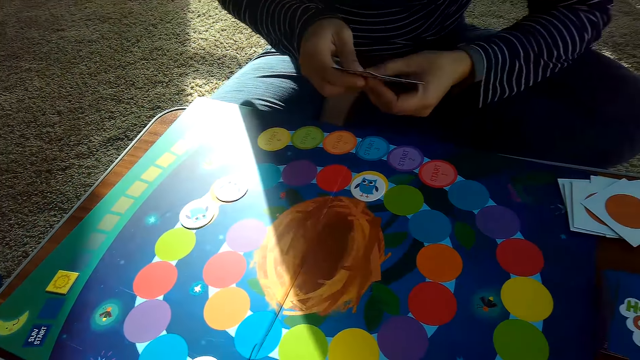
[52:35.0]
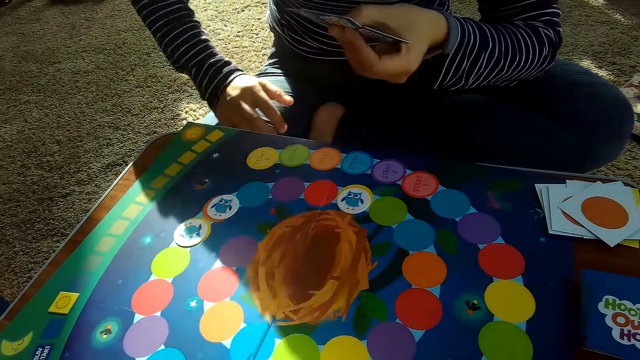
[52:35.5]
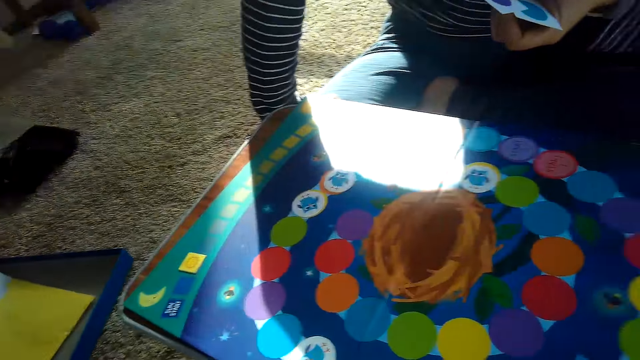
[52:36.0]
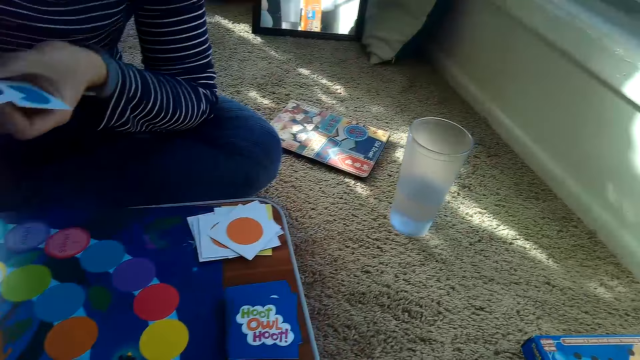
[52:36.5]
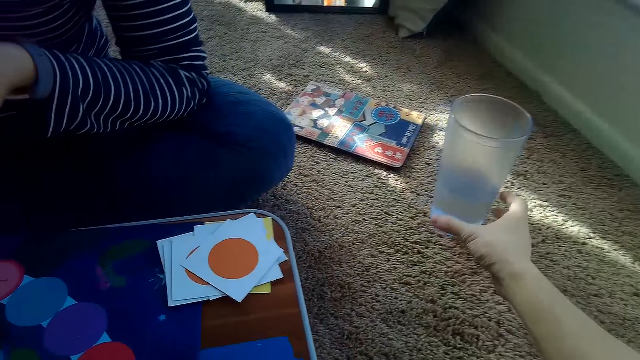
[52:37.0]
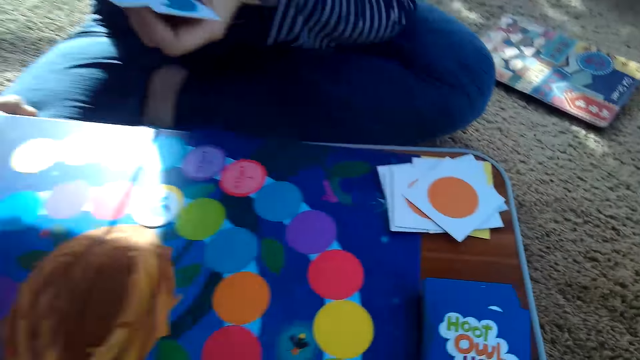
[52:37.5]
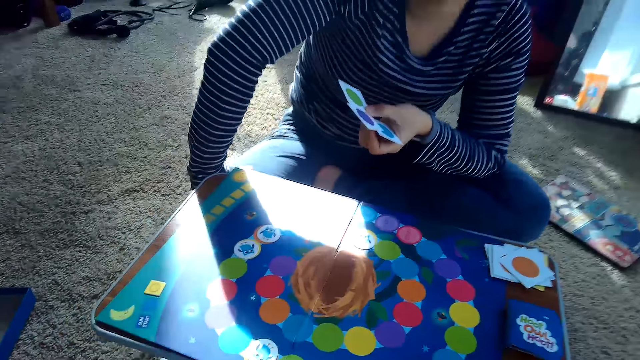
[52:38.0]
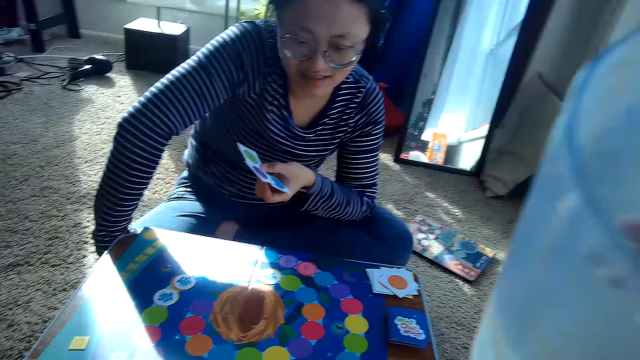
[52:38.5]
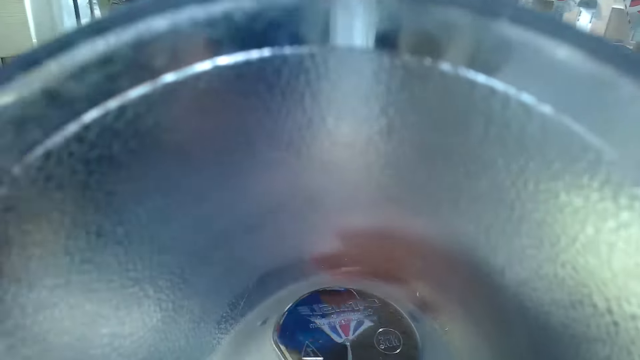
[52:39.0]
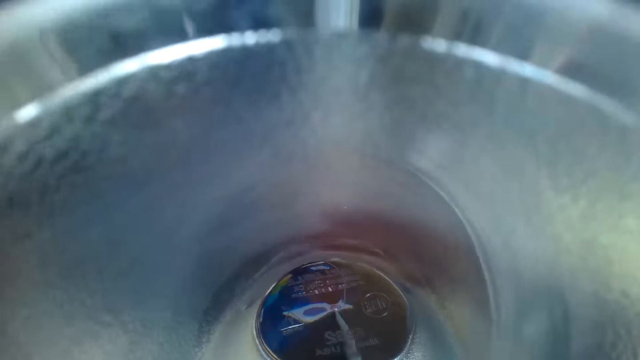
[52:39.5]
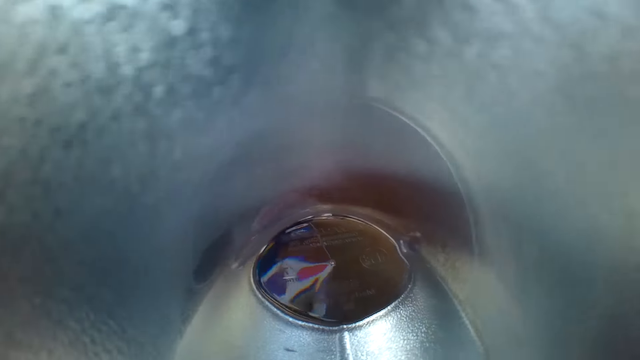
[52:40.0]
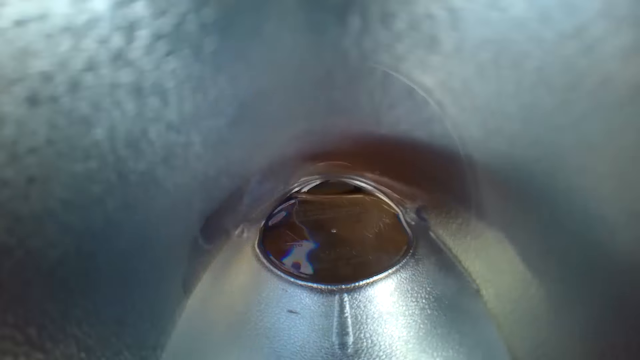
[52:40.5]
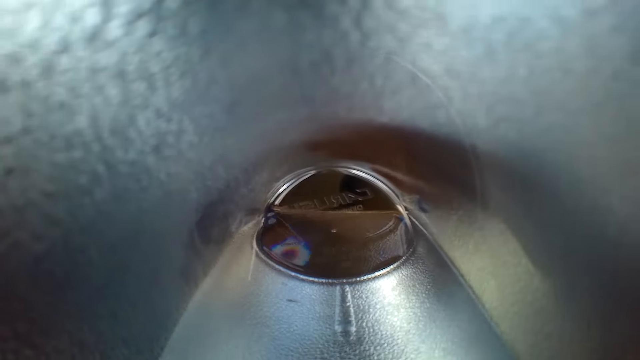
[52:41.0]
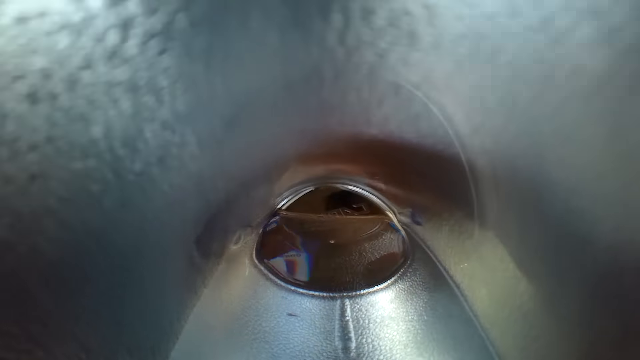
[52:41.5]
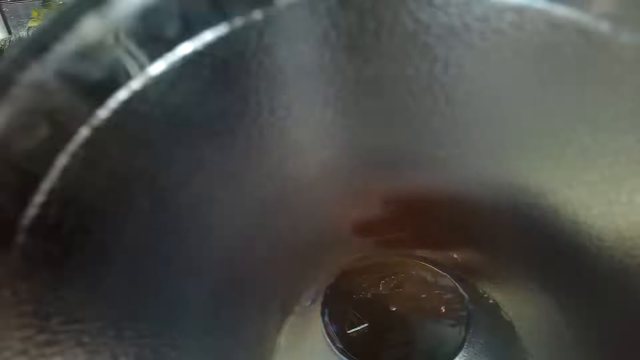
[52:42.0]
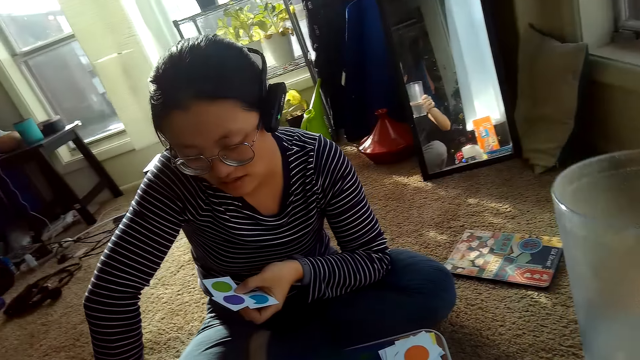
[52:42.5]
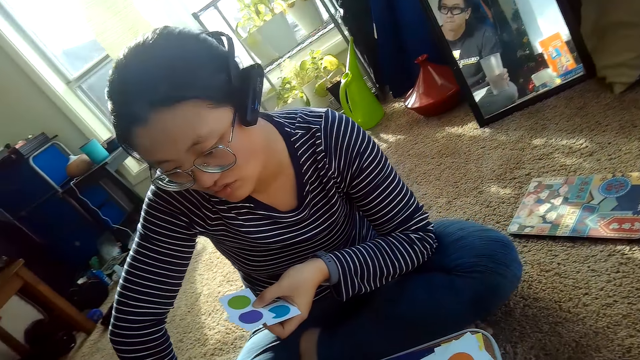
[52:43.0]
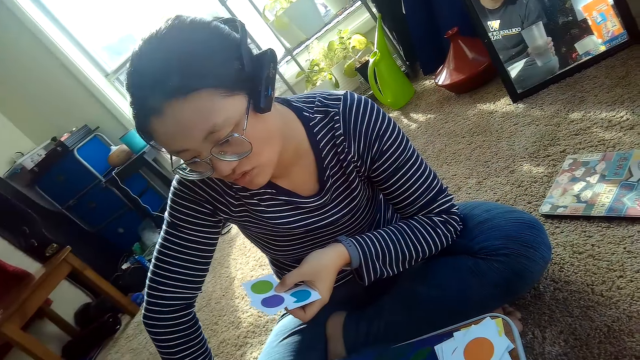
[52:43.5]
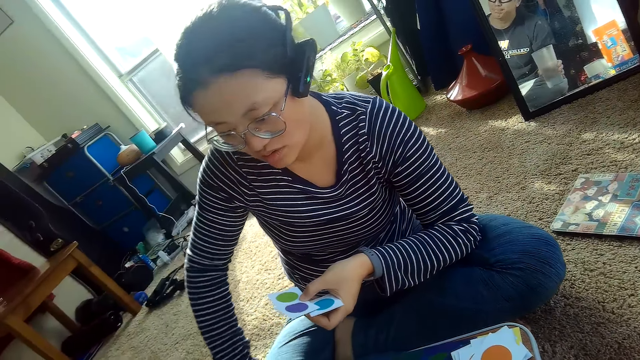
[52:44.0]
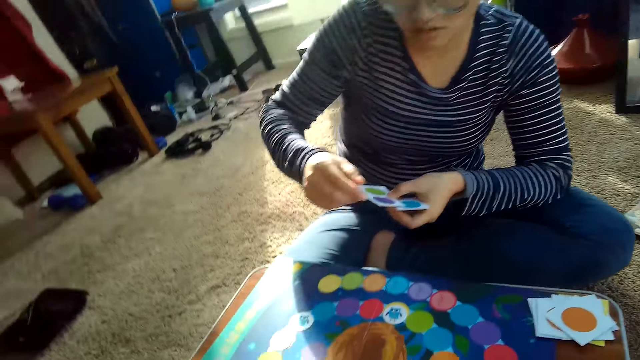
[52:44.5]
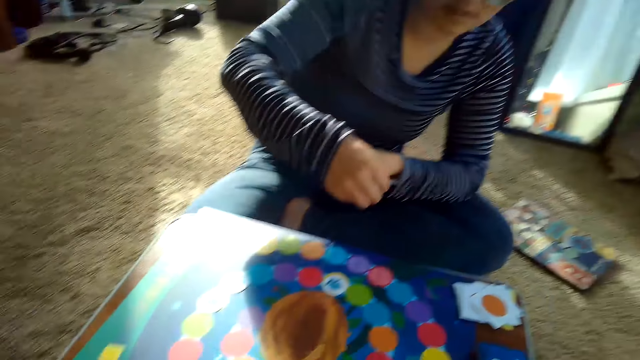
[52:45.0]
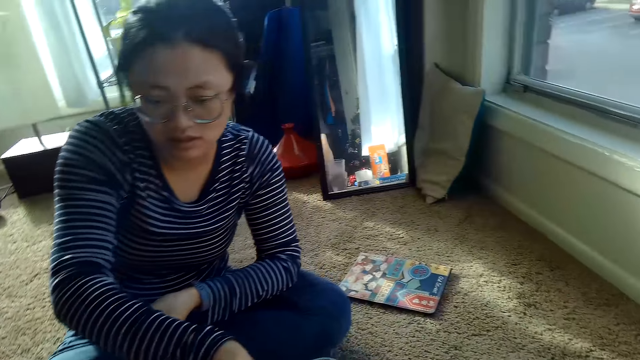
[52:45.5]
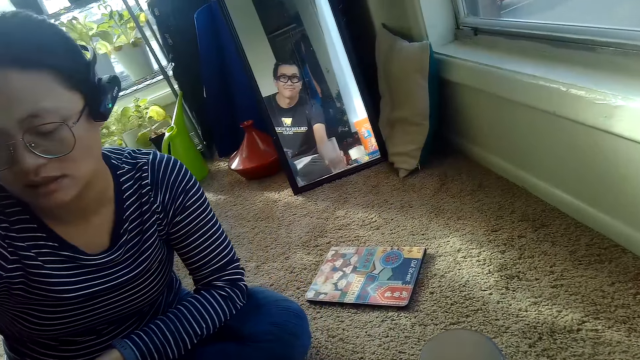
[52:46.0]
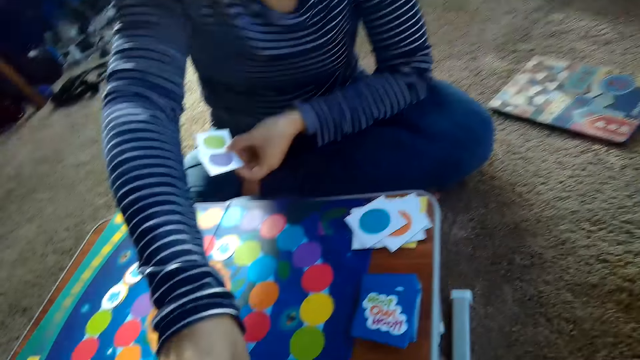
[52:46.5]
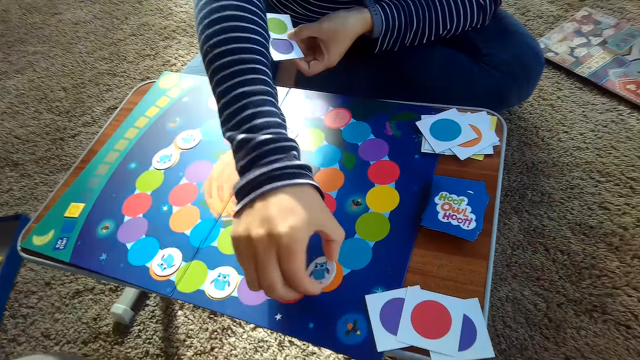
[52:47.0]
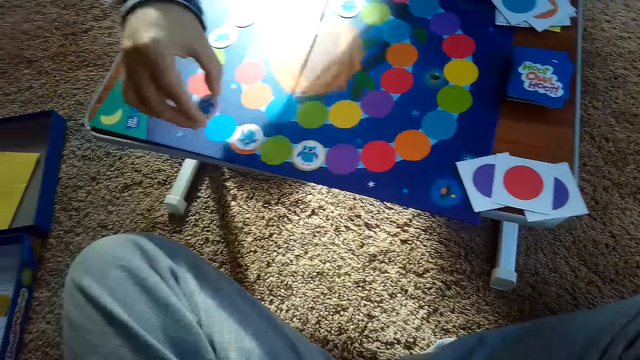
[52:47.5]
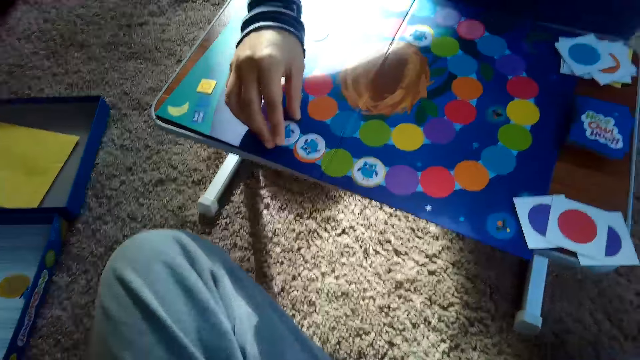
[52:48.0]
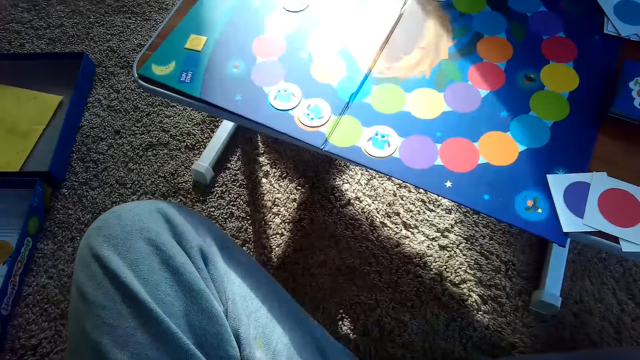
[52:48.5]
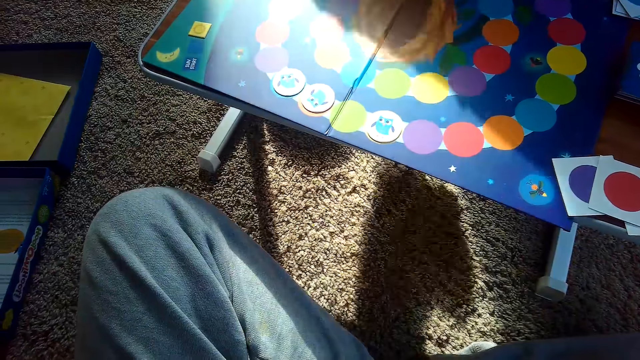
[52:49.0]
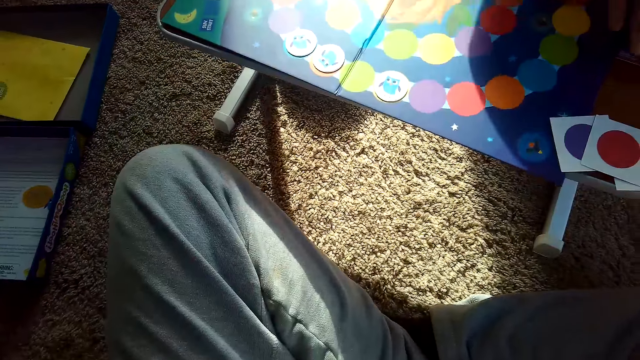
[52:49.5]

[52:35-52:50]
The camera wearer picks a glass of water from the floor with his right hand. He raises the glass of water to his face. He drinks water. He drops the glass of water. The partner looks at the cards, places a card on her stack of cards with her right hand, and picks a card. The partner adjusts a chip on the game board with her right hand, and places the card on the game board.

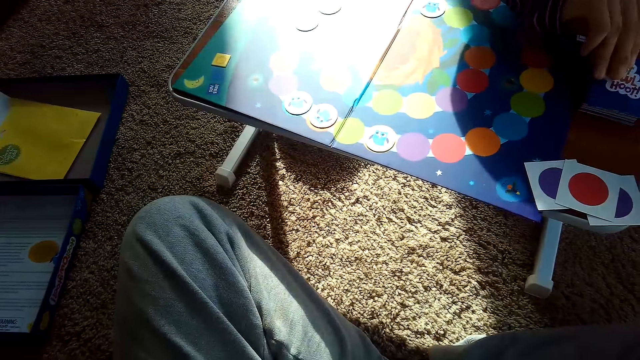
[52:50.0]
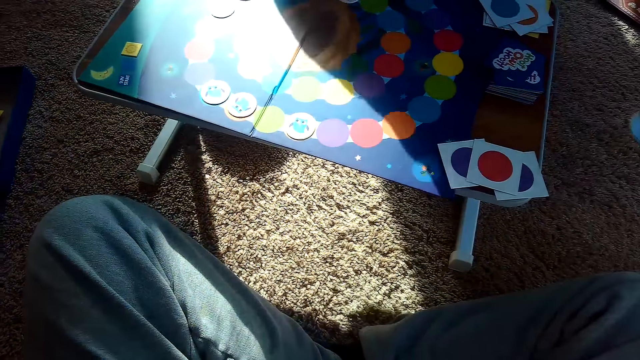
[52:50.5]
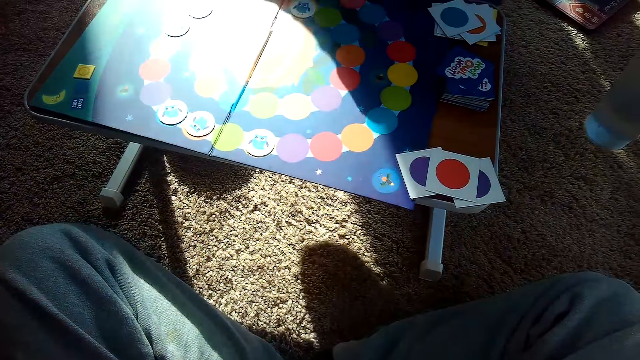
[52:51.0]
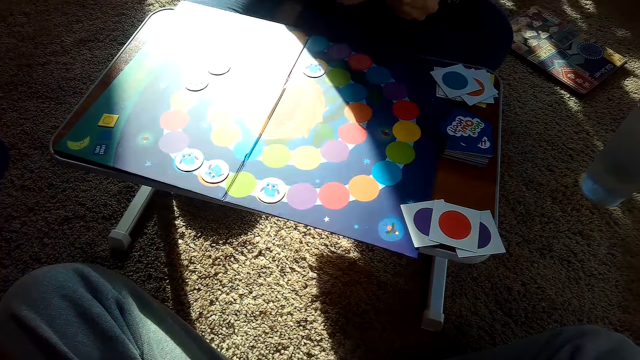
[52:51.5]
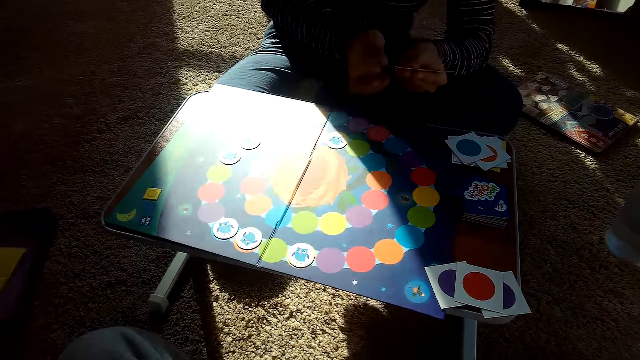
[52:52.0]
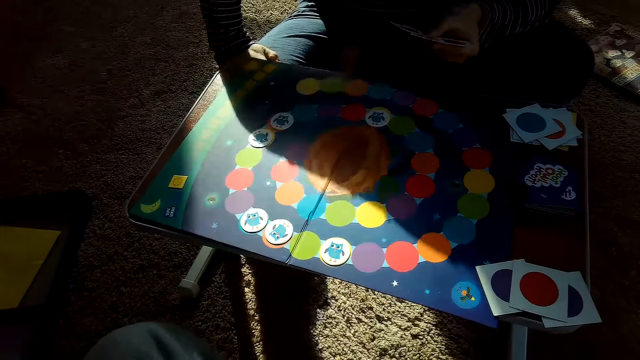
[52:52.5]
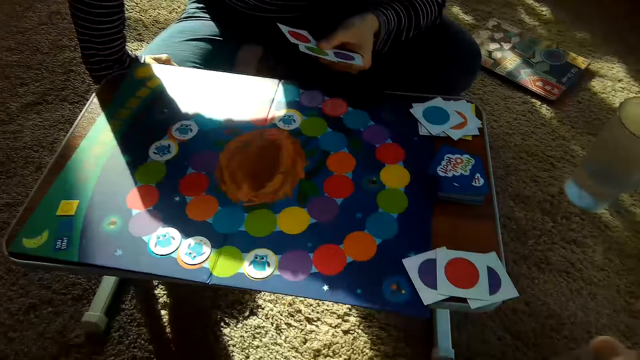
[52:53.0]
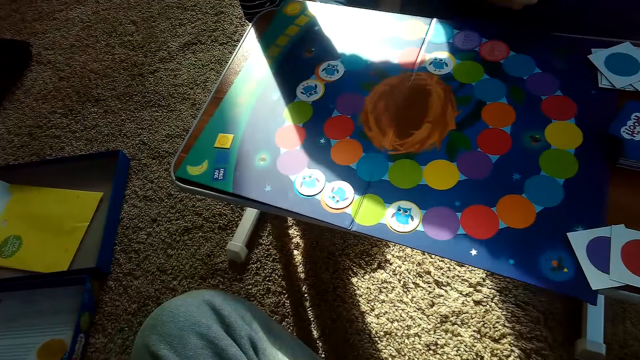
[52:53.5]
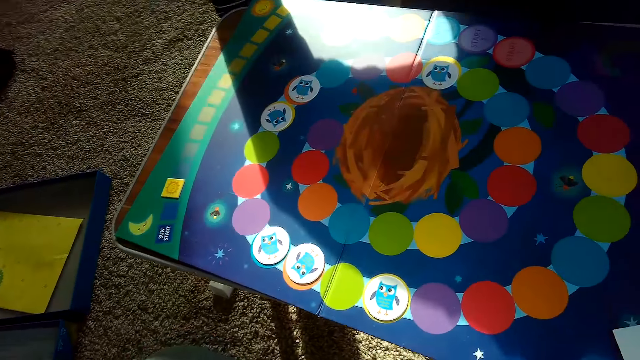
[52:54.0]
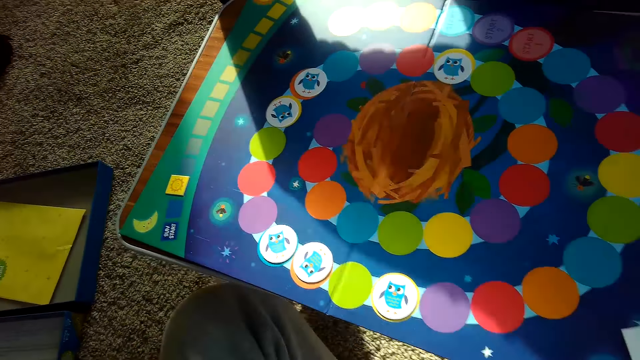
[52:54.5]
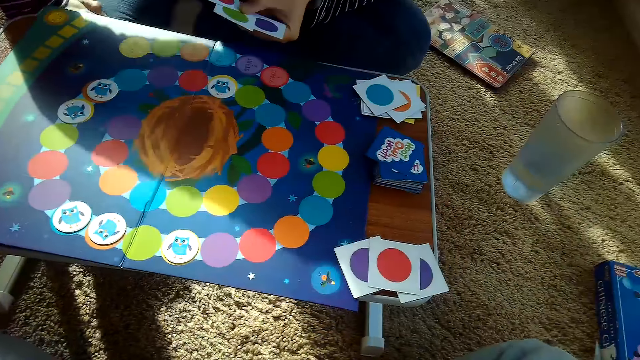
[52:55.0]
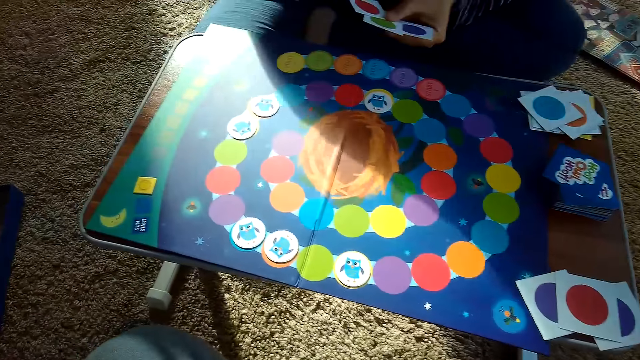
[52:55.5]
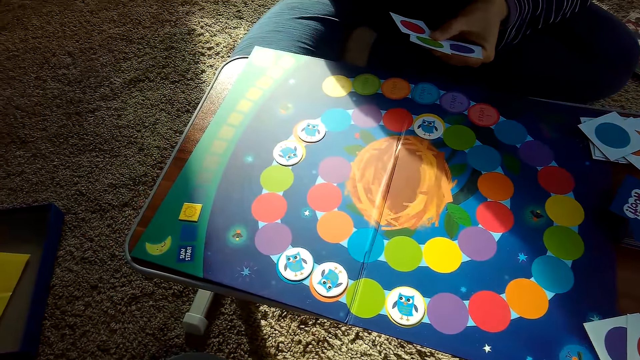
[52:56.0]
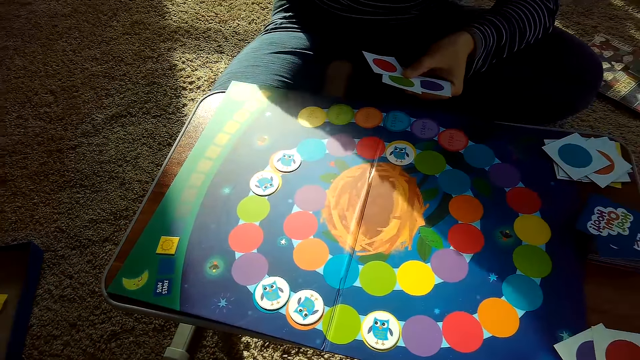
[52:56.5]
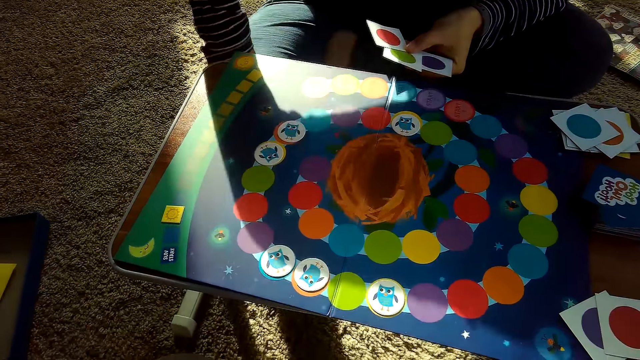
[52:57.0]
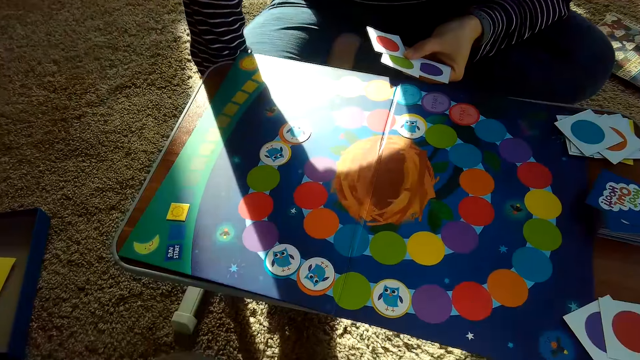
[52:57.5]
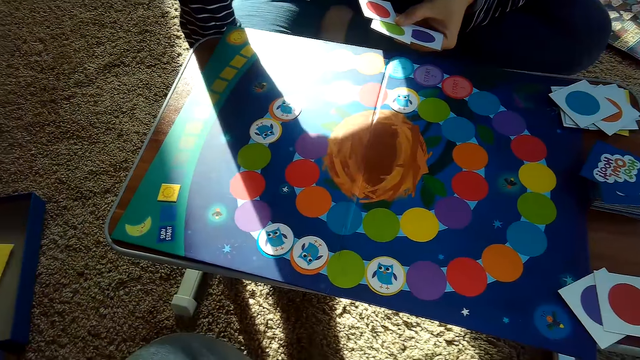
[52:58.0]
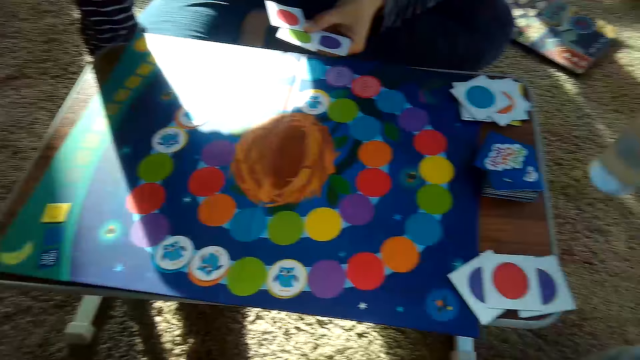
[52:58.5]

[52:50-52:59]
The partner picks a card from the stack of cards on the table with her right hand. The camera wearer converses with the partner.
